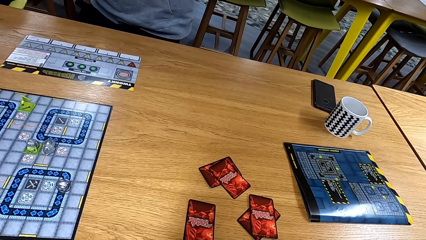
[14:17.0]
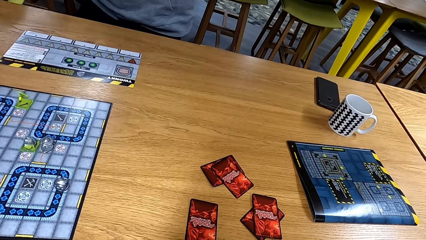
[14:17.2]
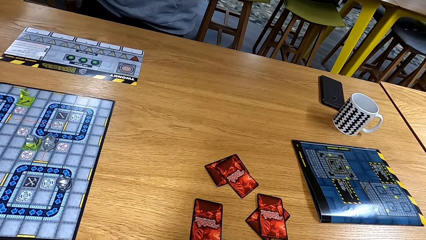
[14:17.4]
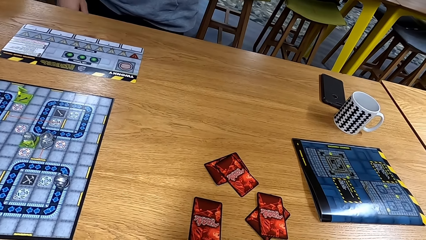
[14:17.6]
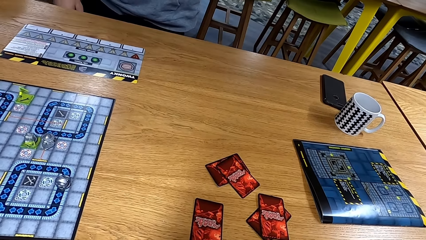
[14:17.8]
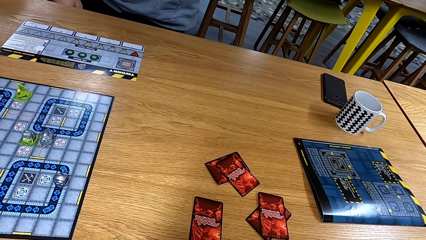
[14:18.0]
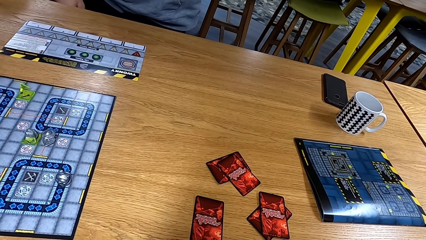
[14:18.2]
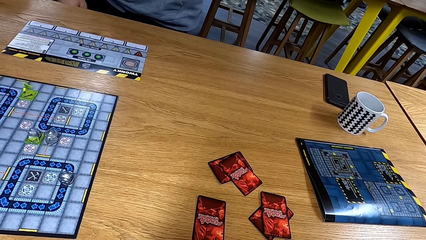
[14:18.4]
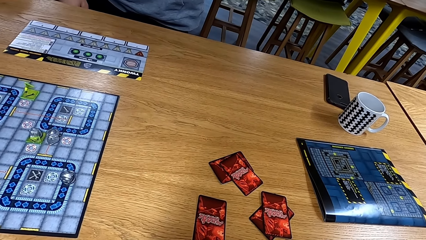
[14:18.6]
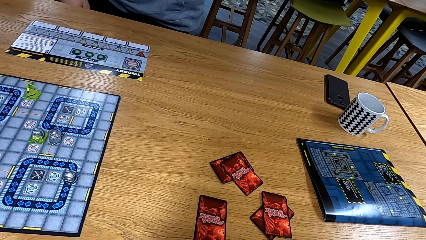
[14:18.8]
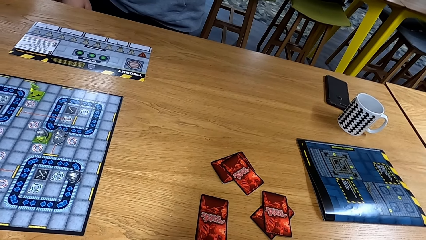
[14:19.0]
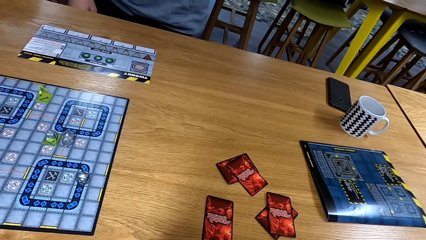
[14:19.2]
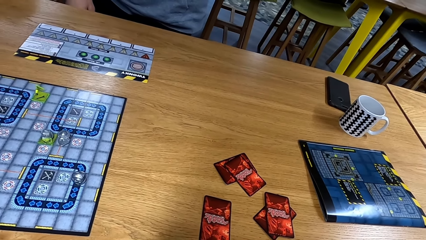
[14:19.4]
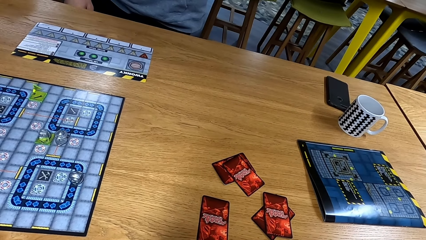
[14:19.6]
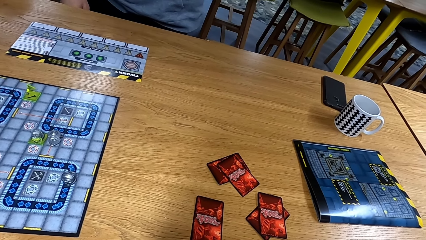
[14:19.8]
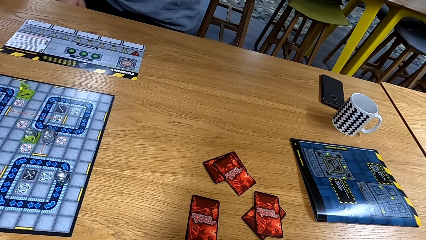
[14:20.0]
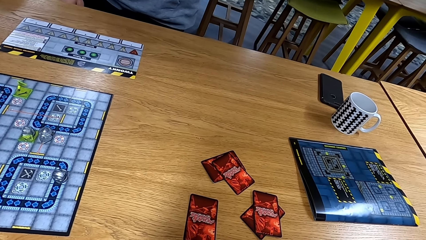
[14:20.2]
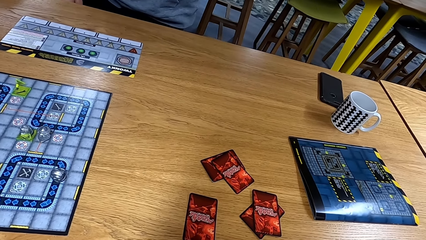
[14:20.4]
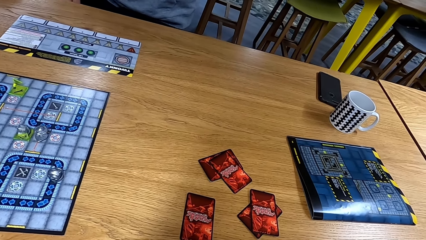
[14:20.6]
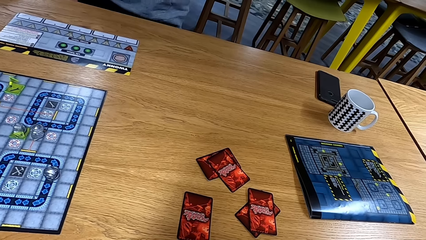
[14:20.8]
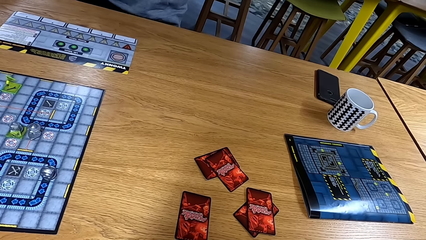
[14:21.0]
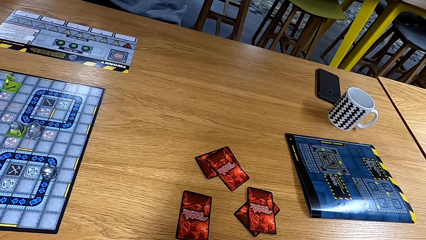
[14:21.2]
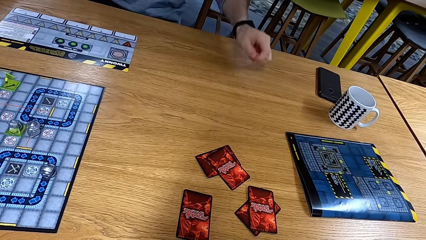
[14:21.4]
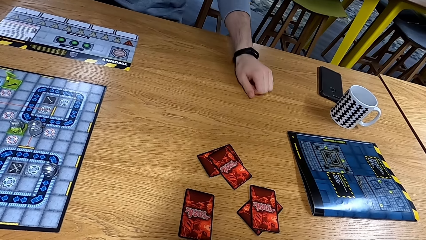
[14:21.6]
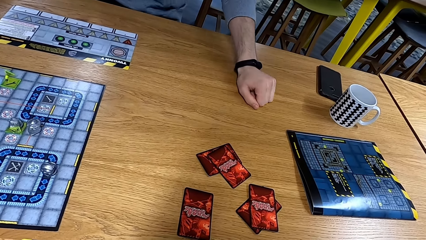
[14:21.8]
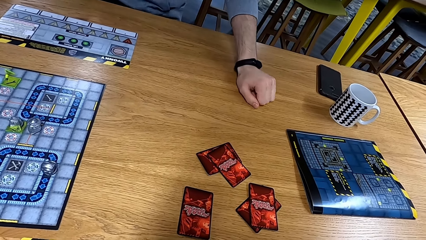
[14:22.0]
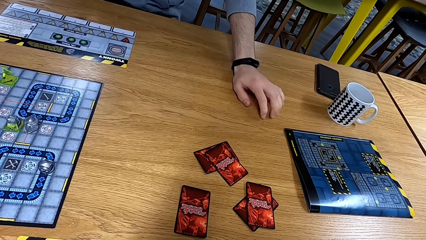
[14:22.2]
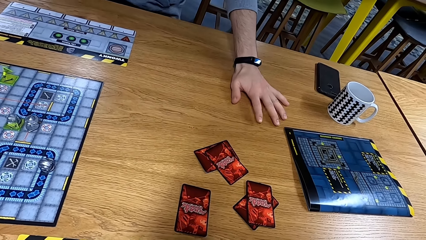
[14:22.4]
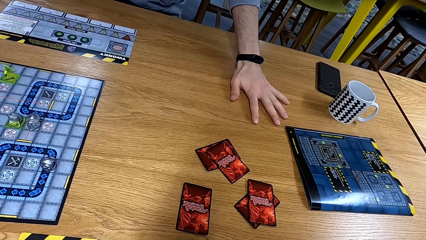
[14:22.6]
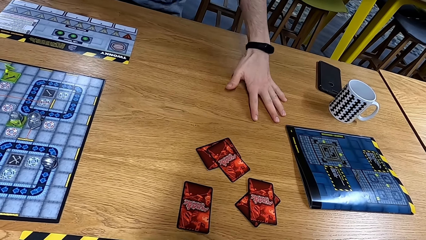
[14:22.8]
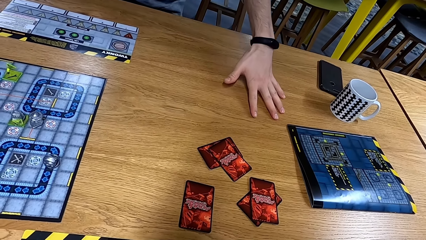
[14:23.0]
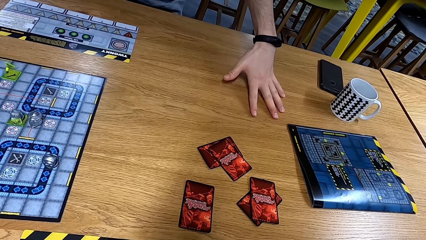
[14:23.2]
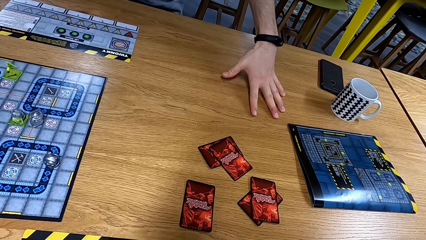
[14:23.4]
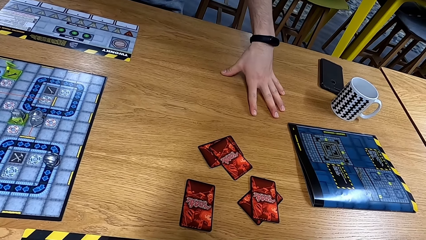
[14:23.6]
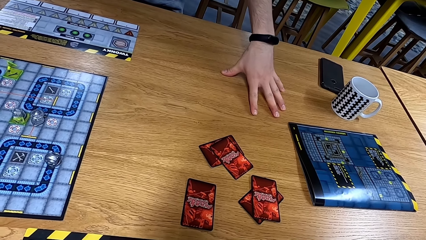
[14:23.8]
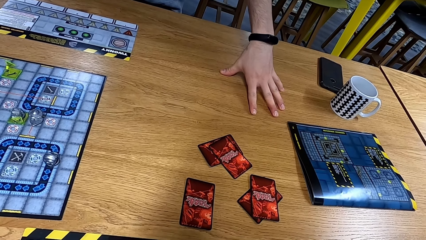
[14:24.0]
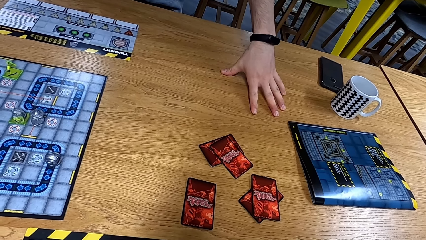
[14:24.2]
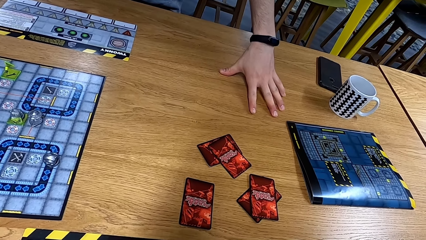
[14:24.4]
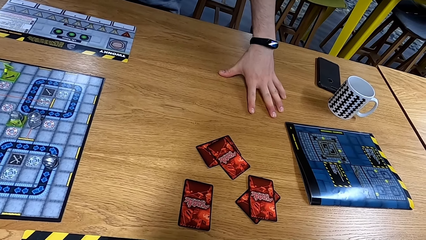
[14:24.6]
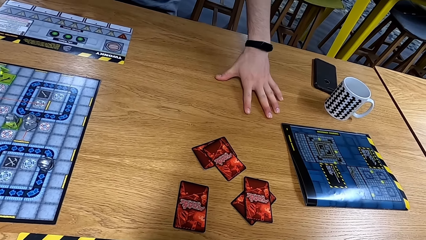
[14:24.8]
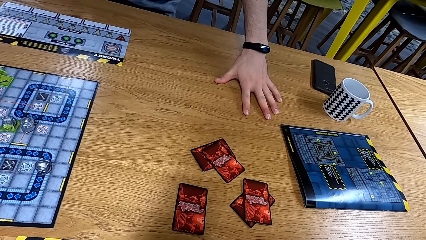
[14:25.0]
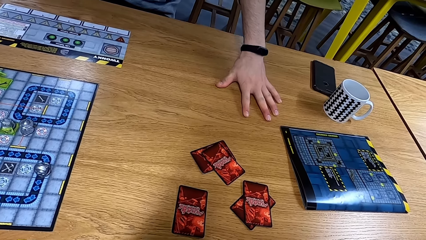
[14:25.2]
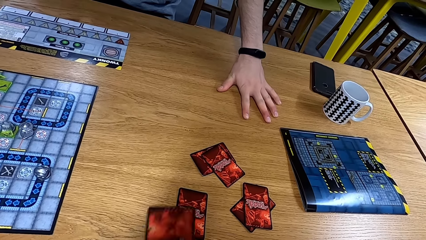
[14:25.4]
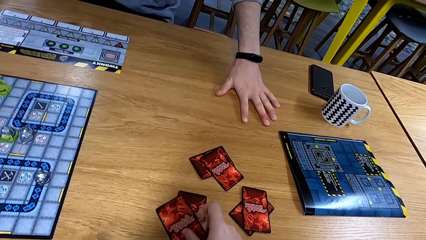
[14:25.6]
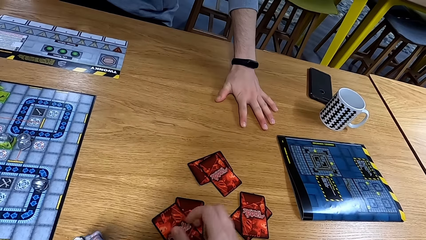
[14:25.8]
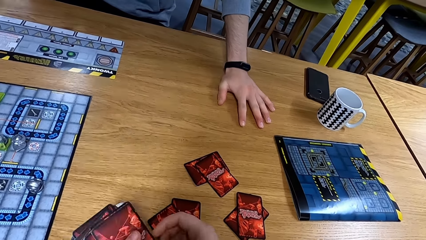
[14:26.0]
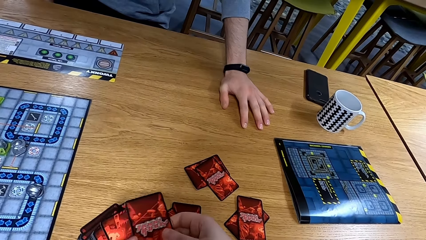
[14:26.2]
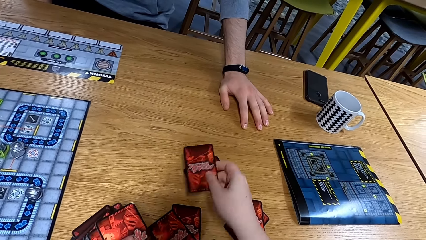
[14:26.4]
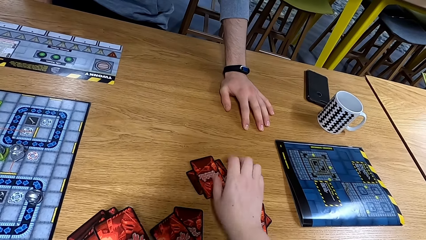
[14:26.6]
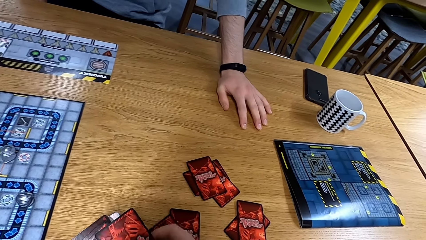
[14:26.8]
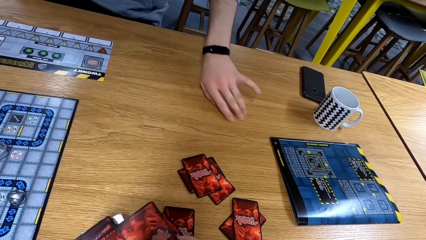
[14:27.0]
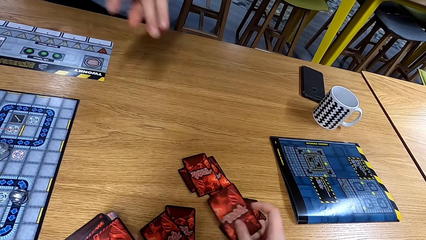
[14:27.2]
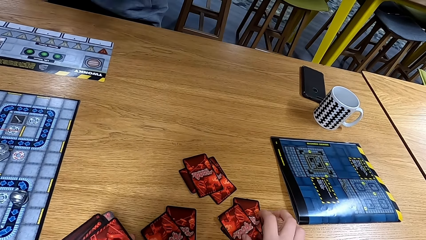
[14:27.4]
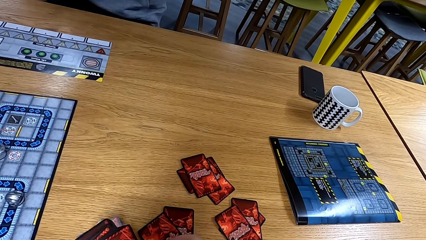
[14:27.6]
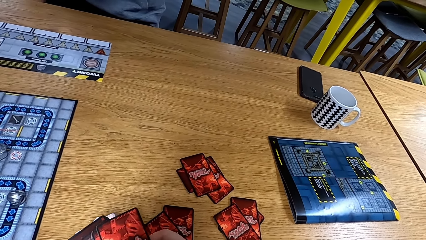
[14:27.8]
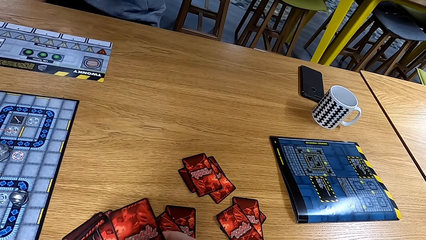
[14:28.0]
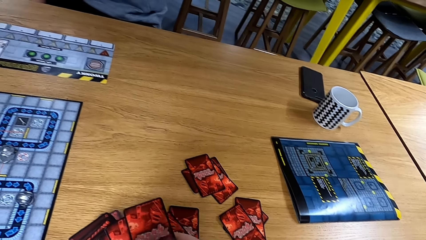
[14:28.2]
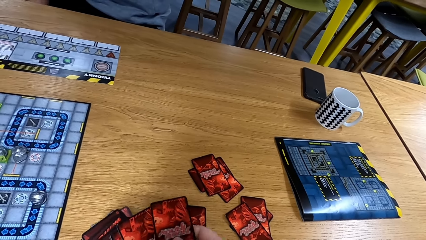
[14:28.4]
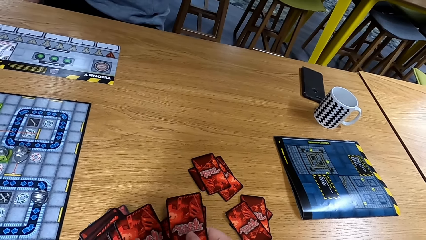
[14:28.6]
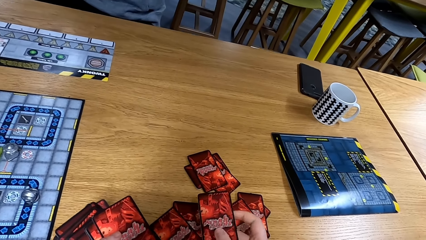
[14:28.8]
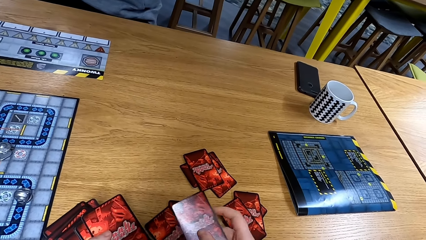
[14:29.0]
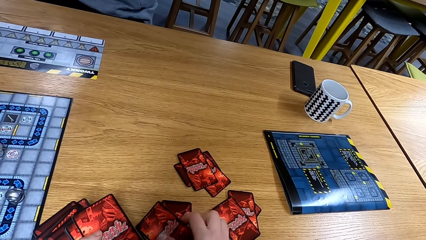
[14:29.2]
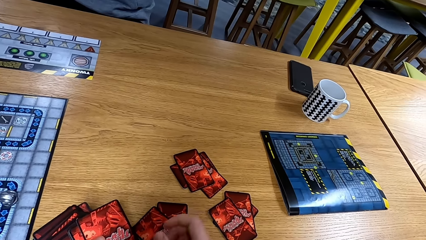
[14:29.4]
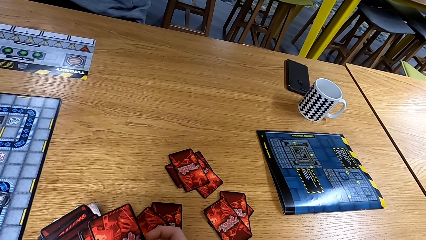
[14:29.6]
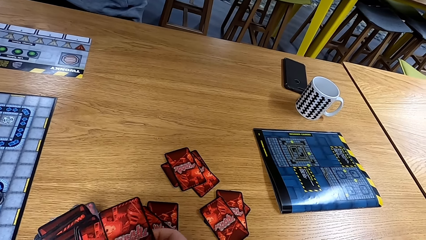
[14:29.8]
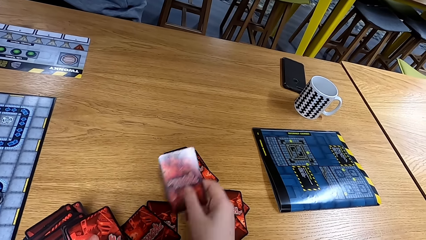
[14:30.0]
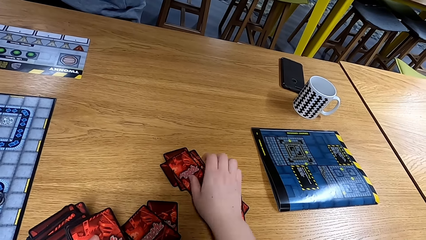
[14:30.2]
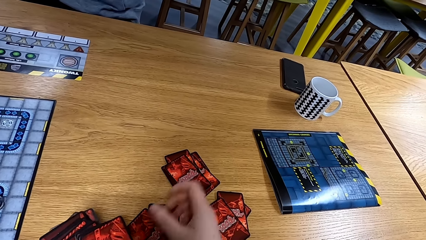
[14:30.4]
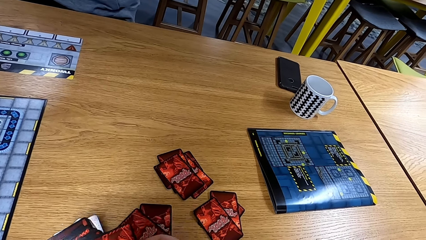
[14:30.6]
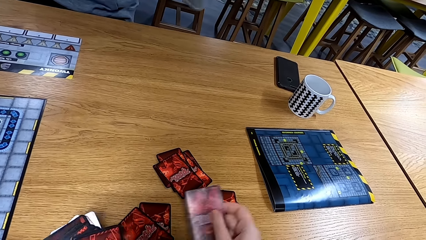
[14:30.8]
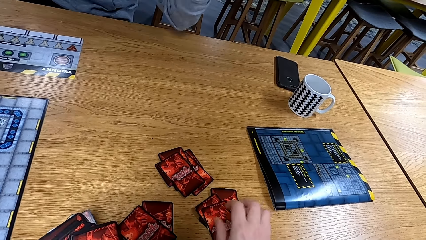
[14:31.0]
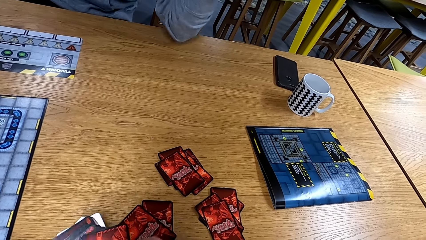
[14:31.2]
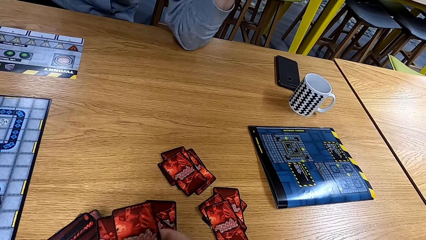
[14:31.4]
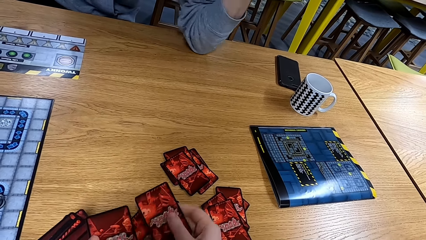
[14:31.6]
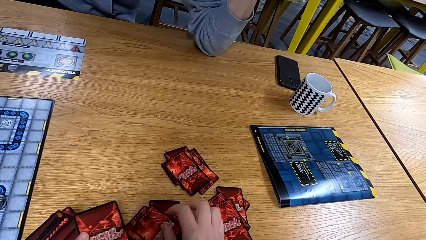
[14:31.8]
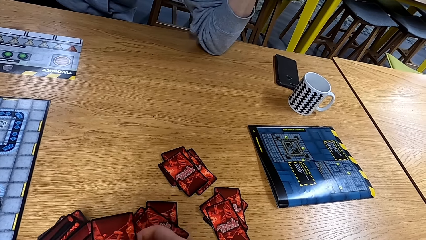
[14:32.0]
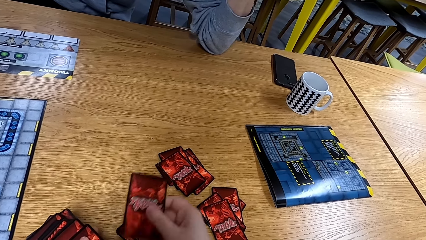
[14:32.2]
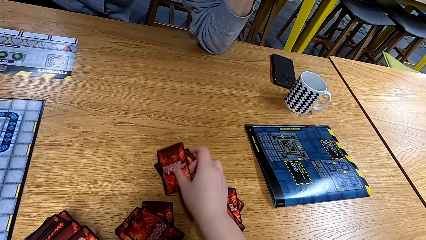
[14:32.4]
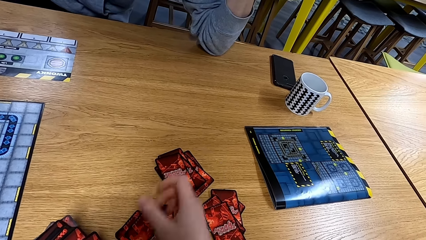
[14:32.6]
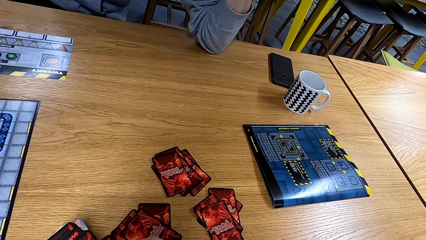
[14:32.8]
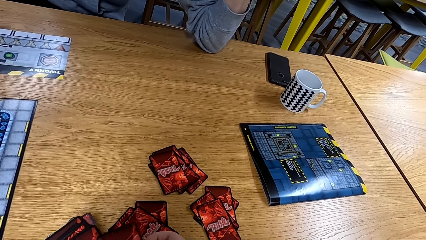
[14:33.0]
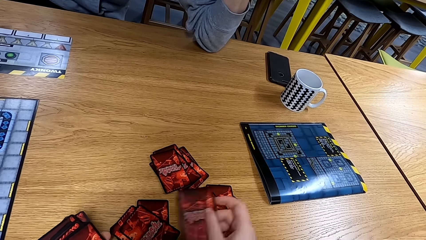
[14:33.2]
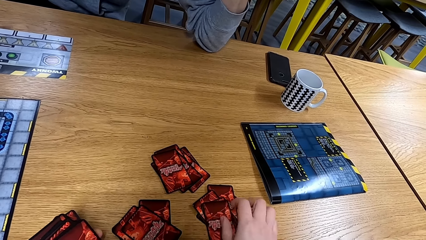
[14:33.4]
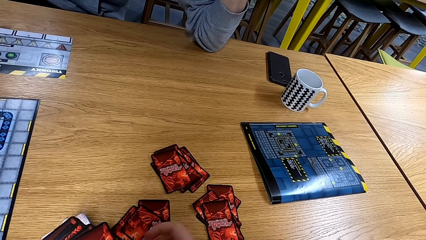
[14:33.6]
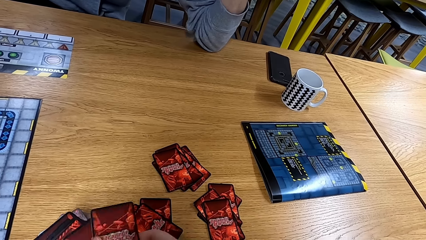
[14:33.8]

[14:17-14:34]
A man puts his hand on the table. The camera wearer puts the cards down.
